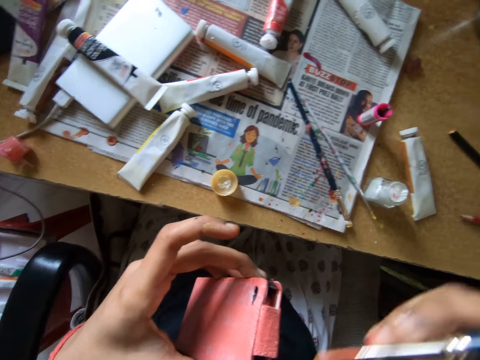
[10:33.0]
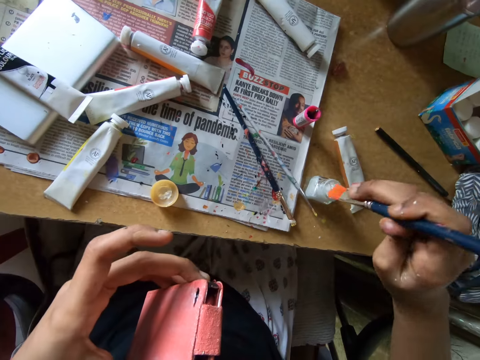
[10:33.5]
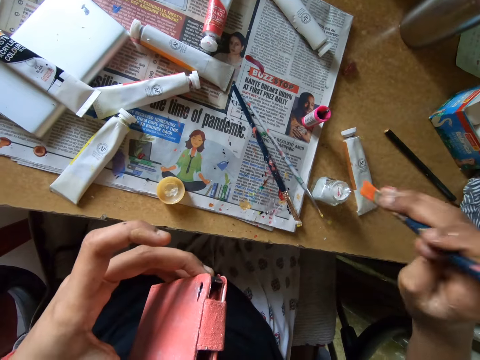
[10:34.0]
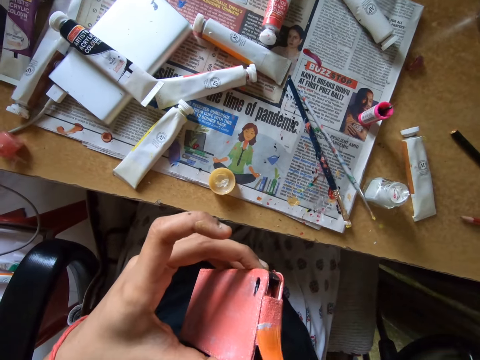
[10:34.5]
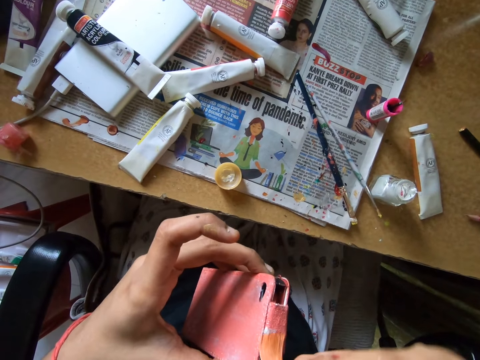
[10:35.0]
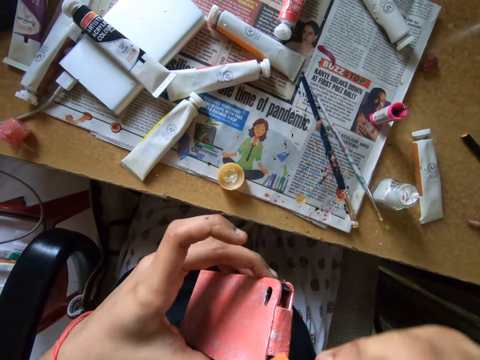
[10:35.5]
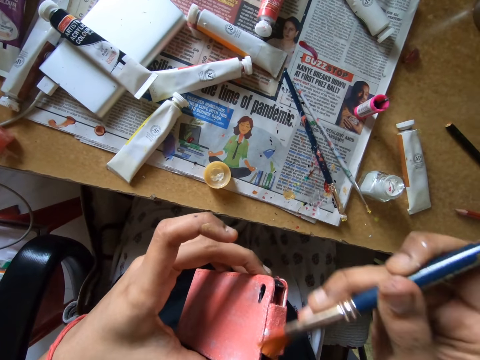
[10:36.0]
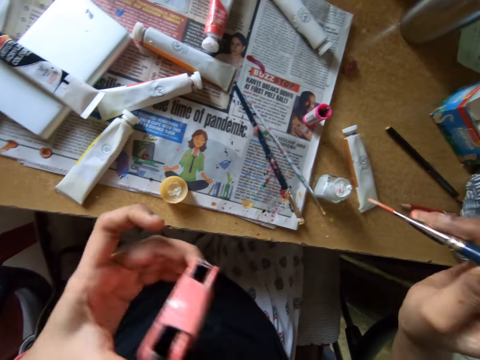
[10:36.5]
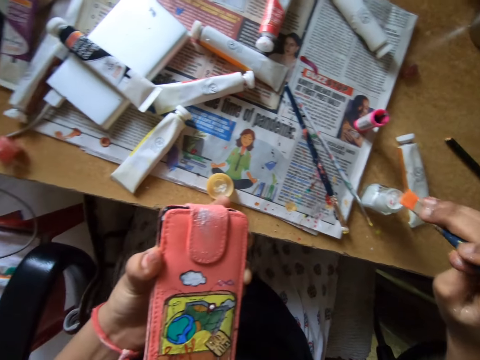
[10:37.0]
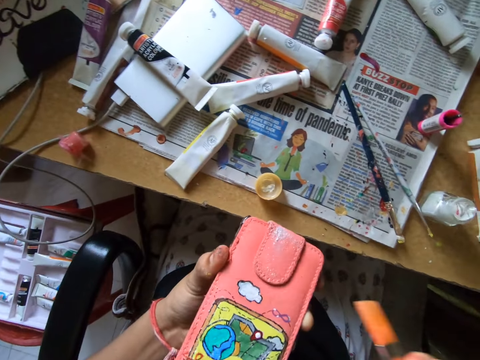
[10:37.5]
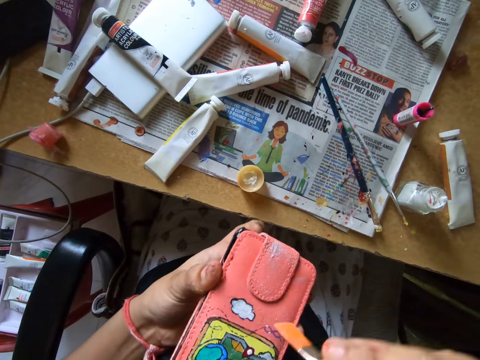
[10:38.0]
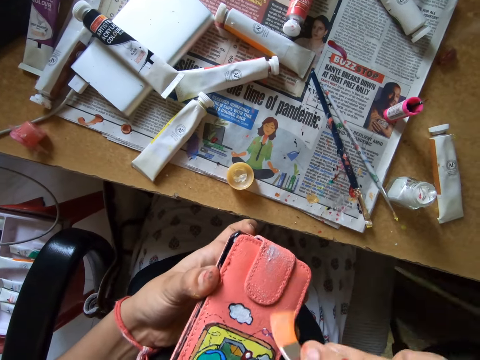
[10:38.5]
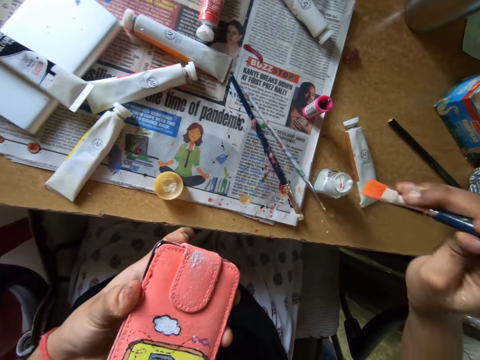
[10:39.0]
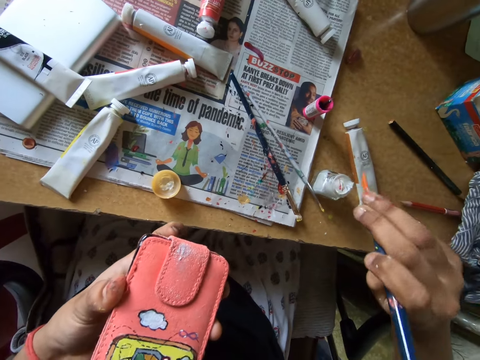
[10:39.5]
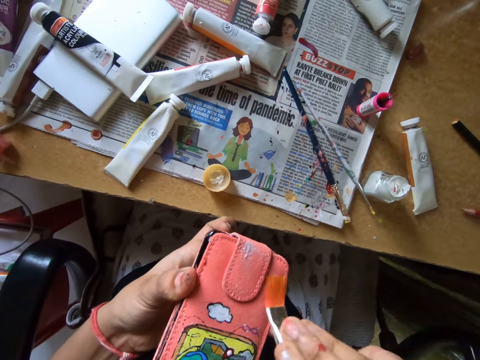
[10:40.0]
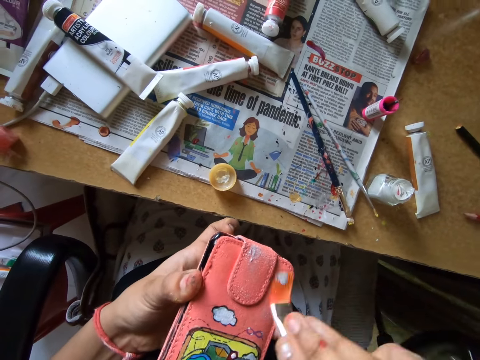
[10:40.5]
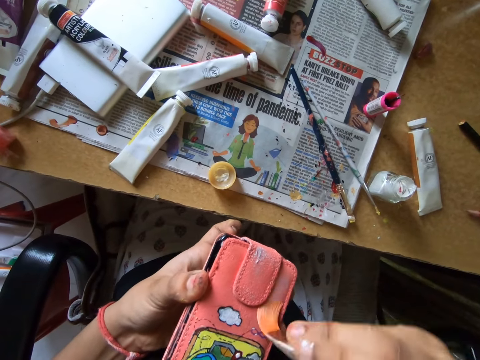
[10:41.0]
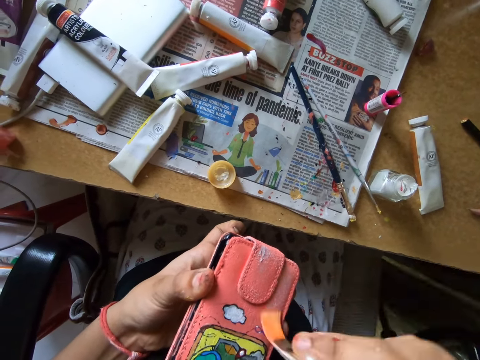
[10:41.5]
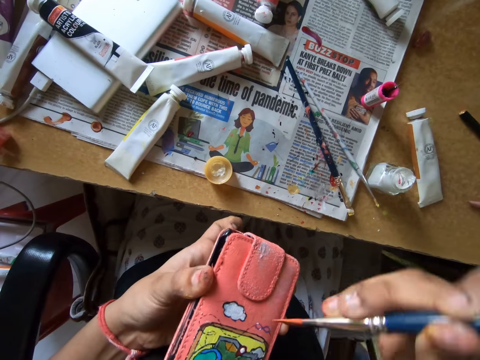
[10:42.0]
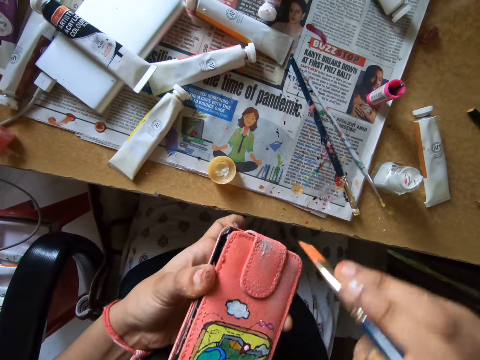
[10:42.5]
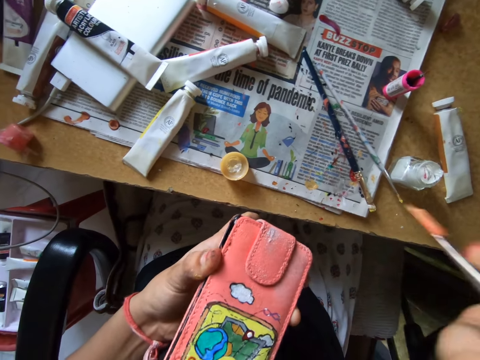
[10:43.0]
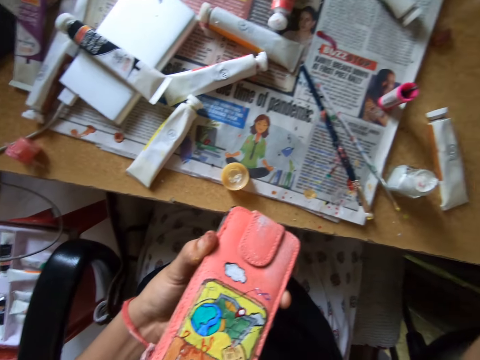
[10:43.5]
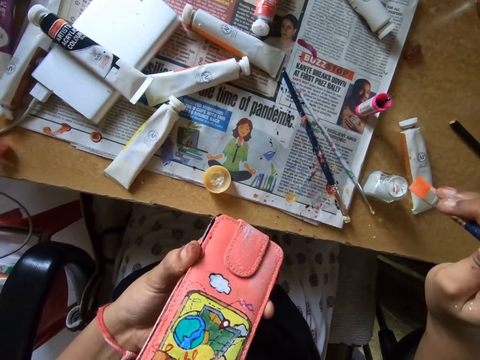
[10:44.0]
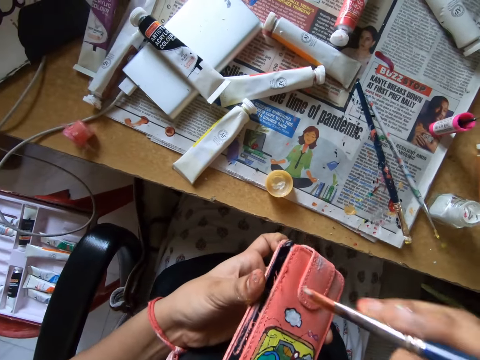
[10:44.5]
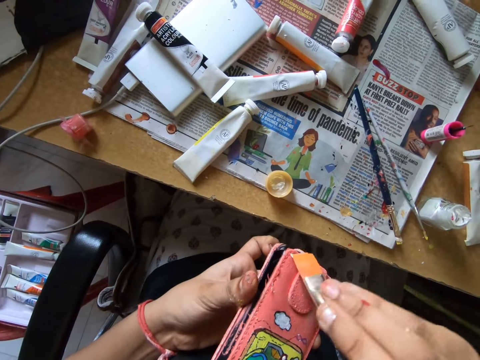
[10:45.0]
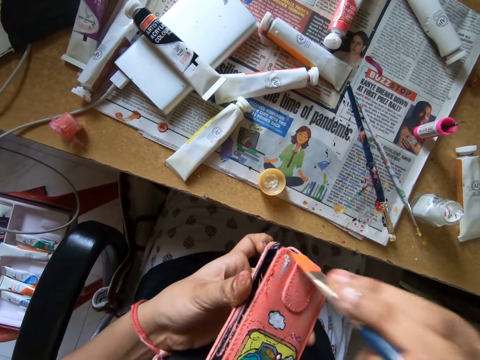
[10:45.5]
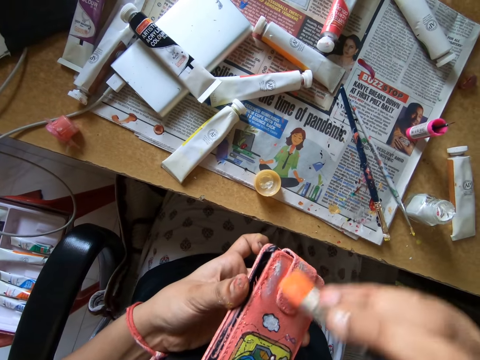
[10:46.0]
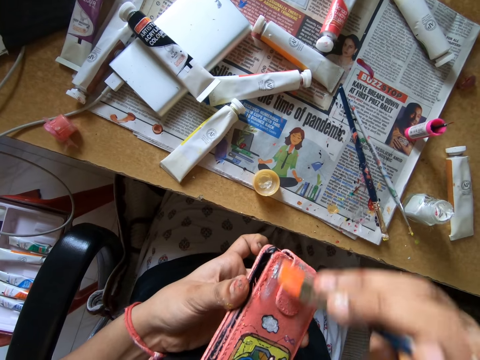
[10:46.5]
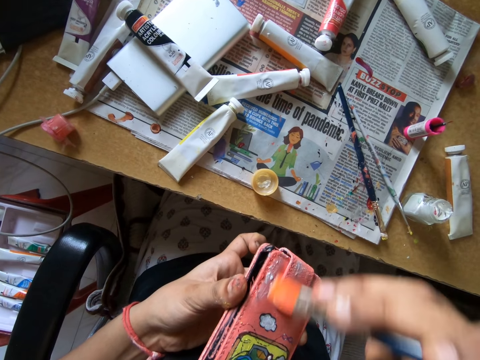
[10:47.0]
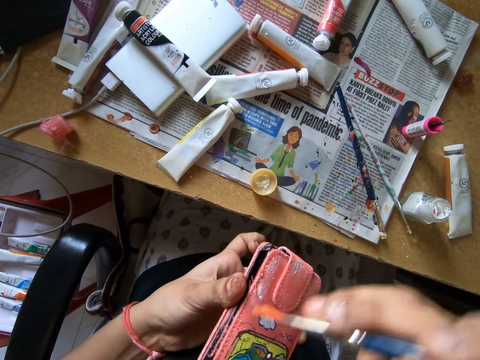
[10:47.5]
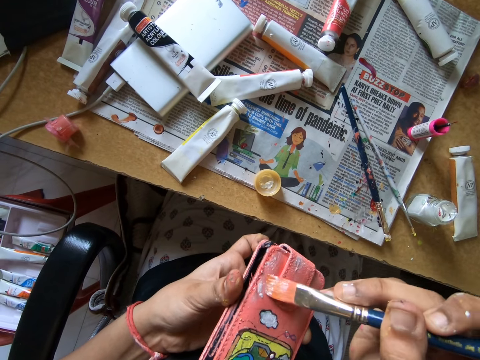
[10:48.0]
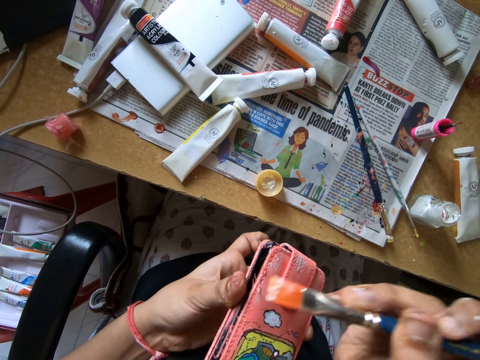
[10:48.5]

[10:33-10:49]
The camera wearer dips a paint brush into the poster color. They paint a wallet with the paint brush. They dip the paint brush into the poster color. They paint the wallet with the paint brush. They dip the paint brush into the poster color. They paint the wallet with the paint brush. They dip the paint brush into the poster color. They paint the wallet with the paint brush.

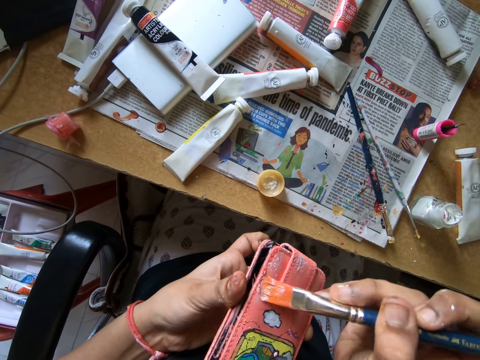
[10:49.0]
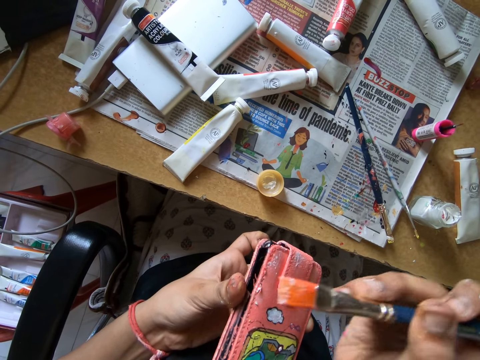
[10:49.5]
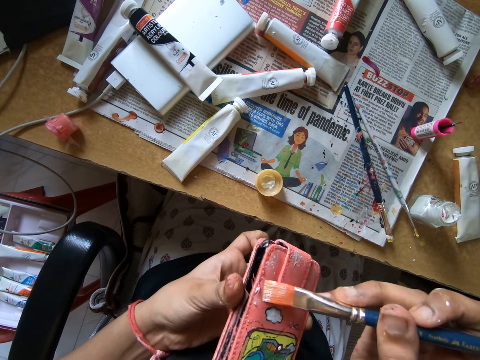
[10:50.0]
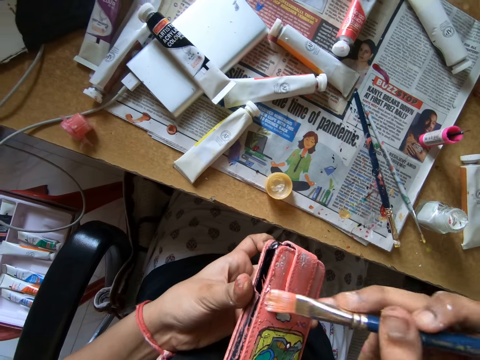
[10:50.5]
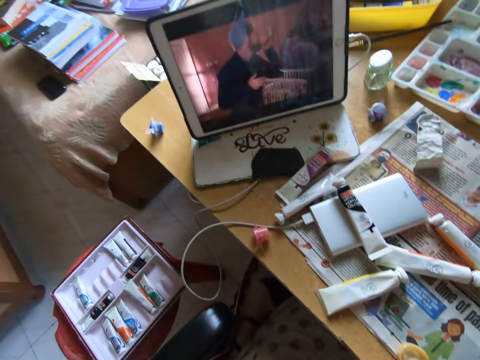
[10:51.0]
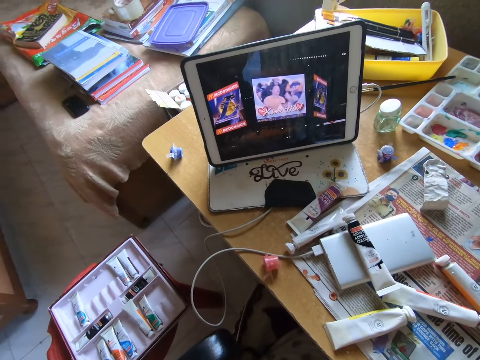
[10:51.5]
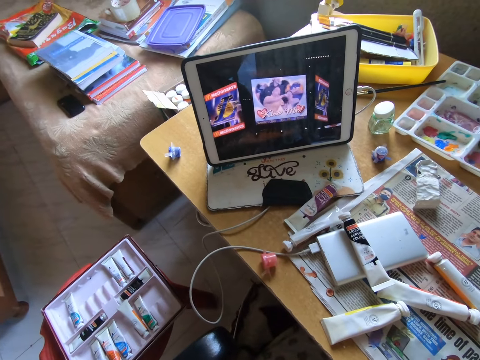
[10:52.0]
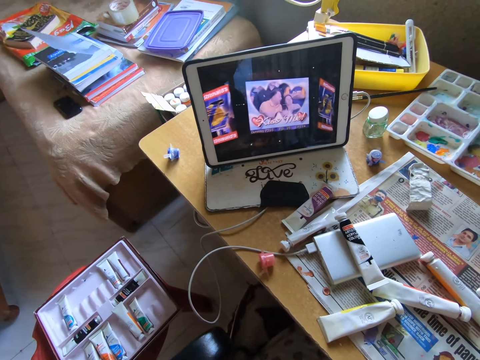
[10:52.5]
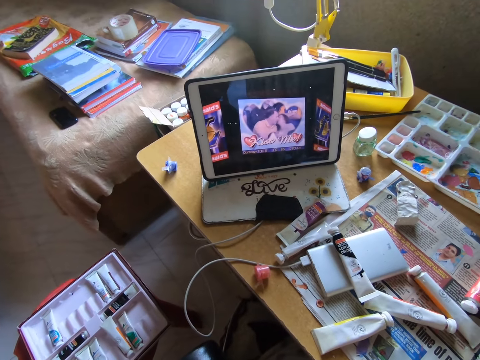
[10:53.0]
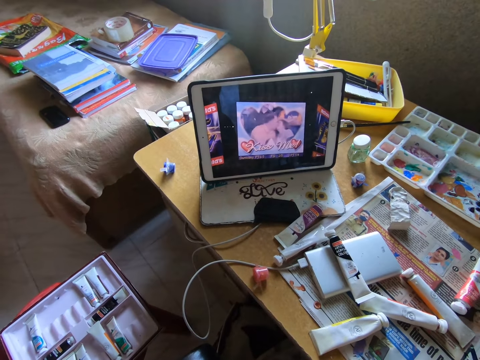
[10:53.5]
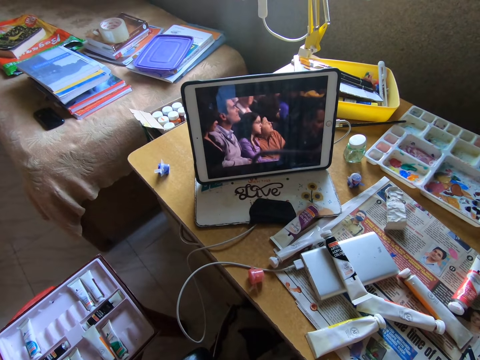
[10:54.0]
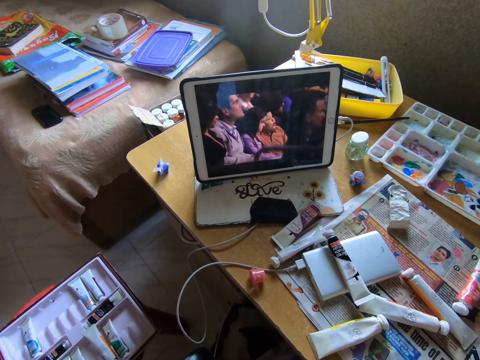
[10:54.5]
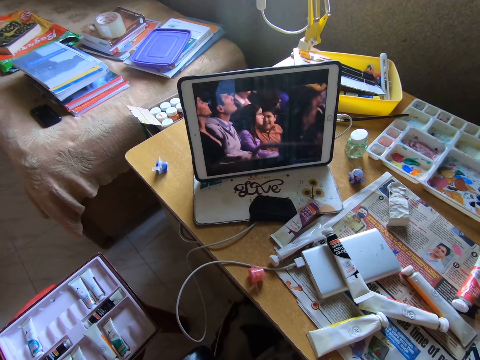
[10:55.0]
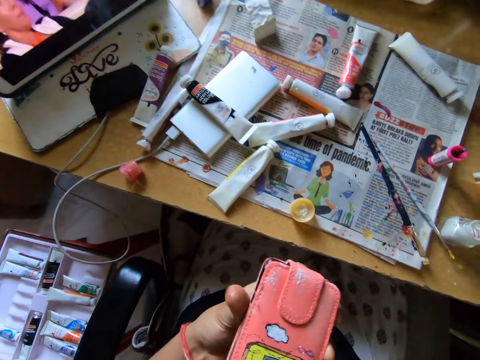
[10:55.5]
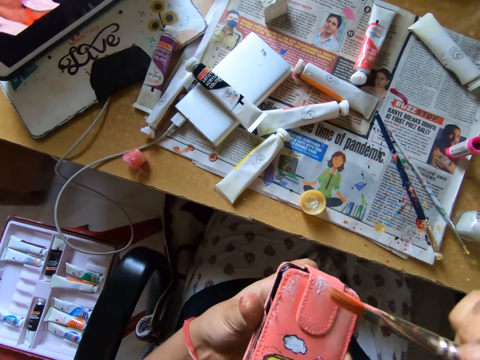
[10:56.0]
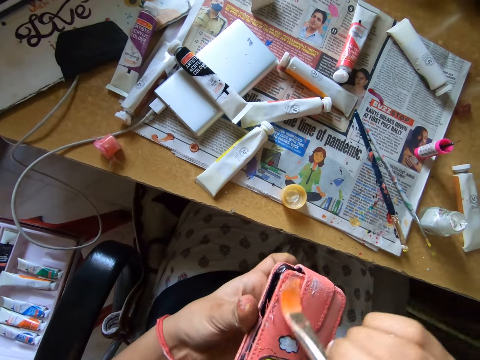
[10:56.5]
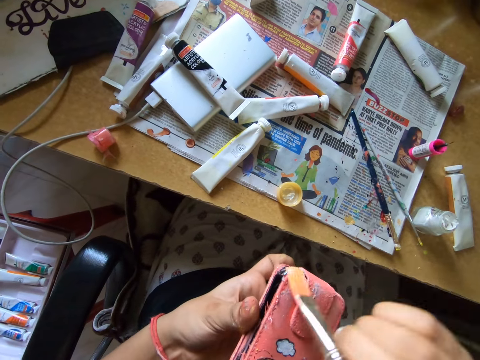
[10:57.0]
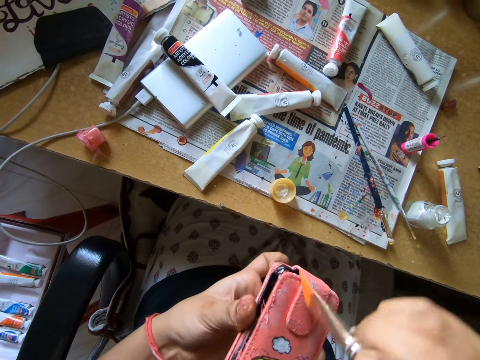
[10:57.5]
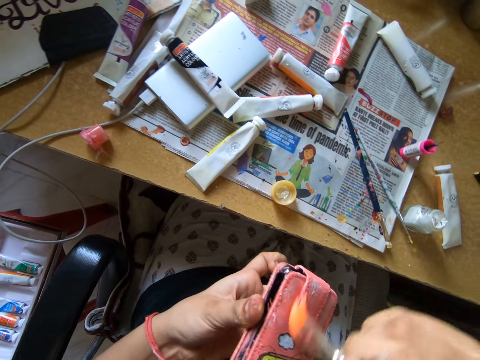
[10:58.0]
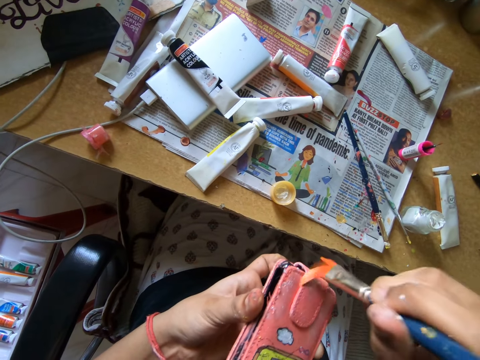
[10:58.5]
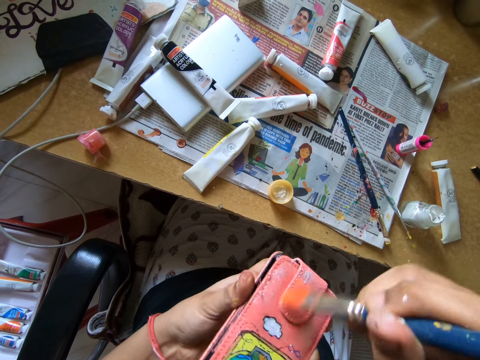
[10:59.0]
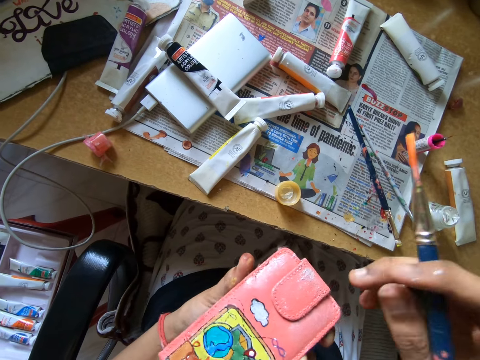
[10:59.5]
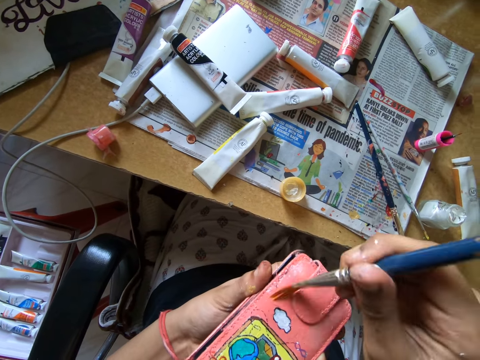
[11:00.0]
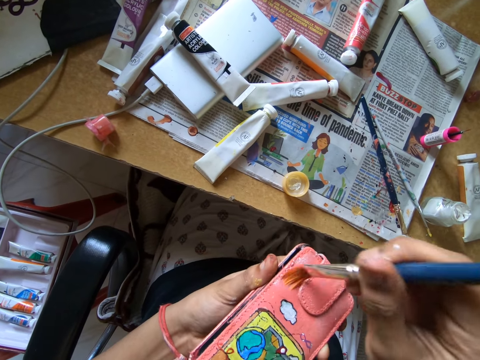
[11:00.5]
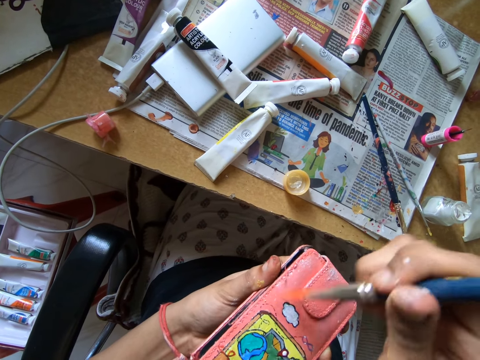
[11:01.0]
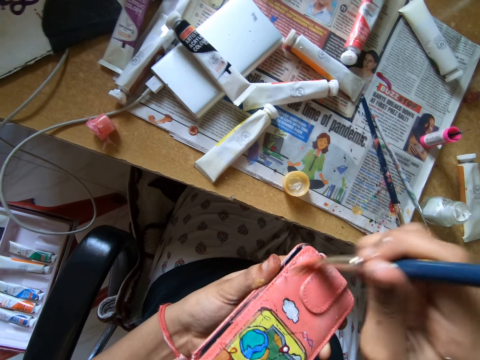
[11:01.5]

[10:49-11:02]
The camera wearer watches a movie on a tablet. They paint a wallet with a paint brush.
